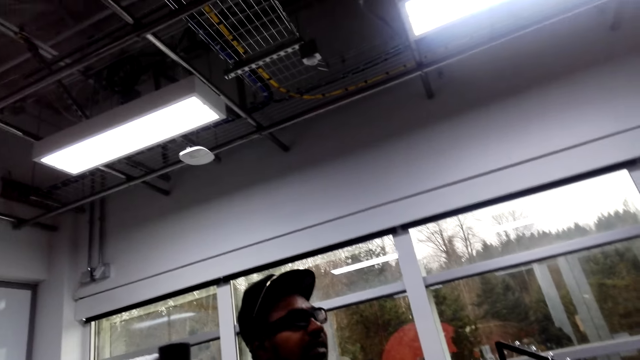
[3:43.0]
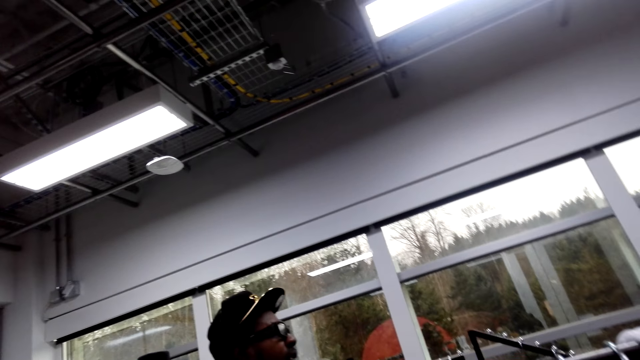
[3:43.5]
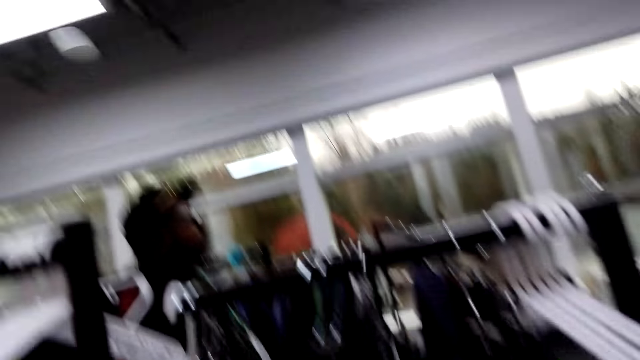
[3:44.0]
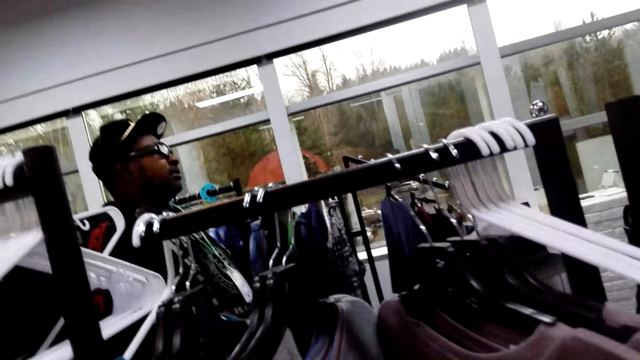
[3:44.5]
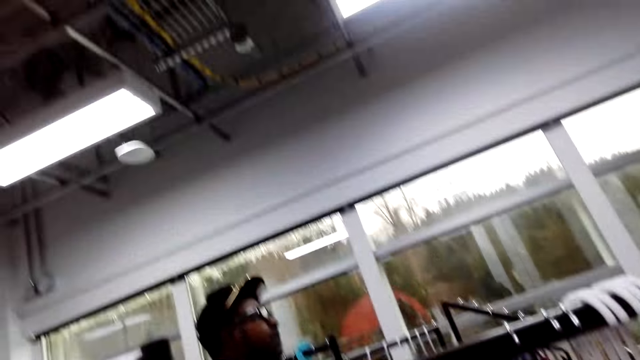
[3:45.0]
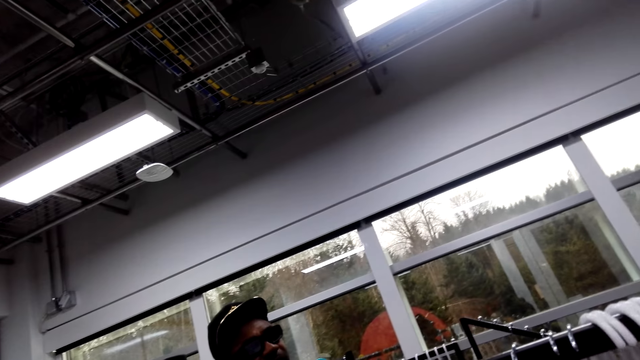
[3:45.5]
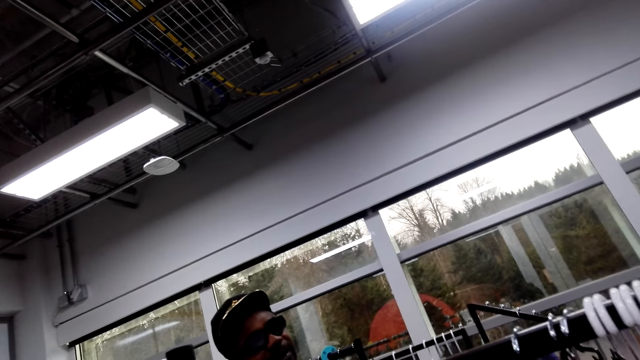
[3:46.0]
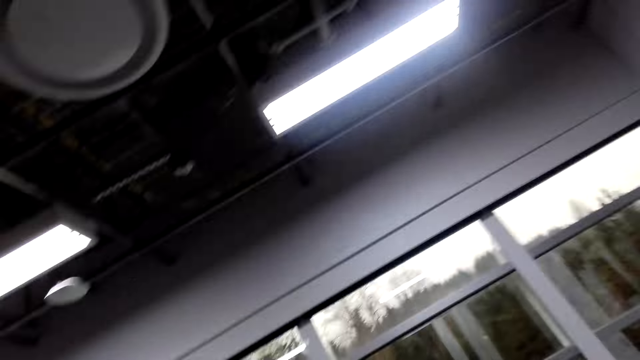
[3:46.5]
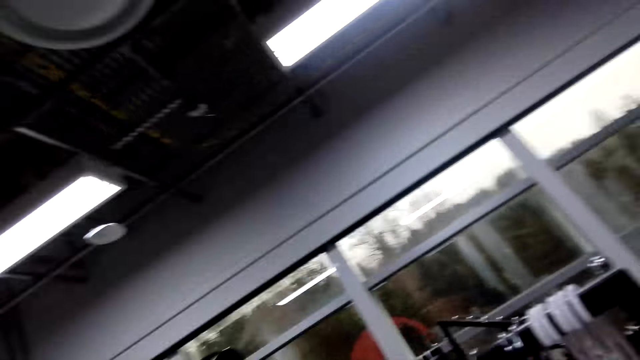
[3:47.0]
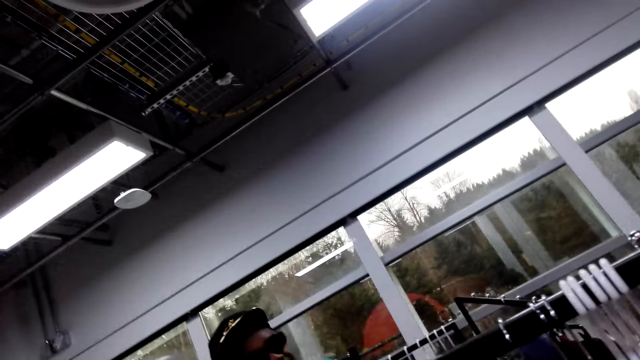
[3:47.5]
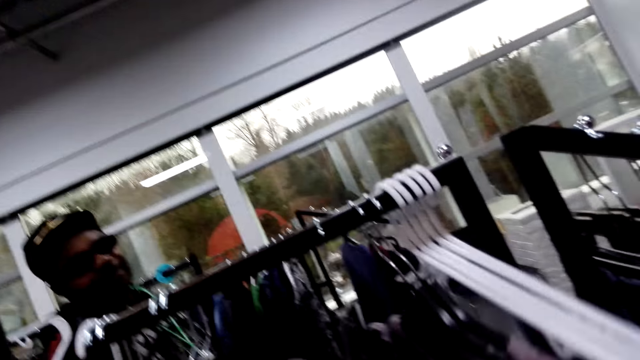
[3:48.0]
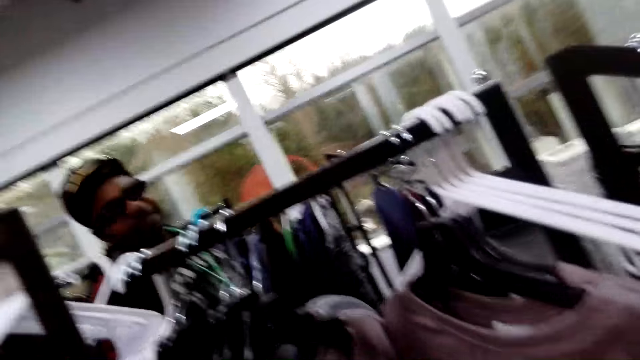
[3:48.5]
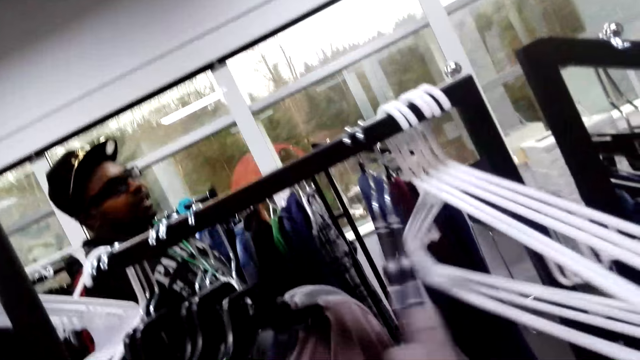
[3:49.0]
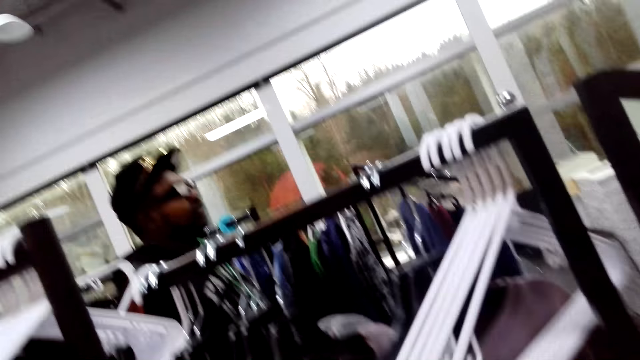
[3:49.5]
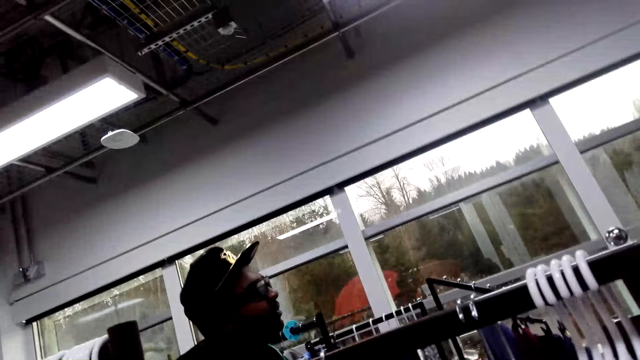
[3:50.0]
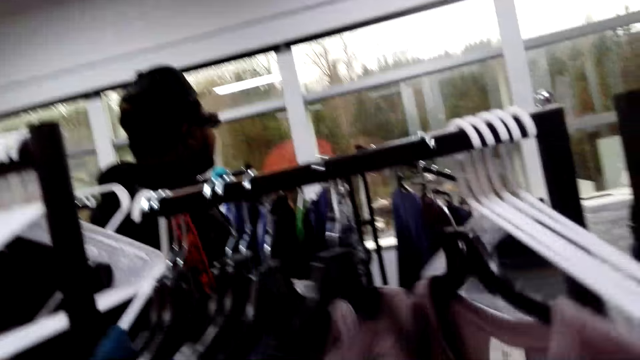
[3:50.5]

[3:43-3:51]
The camera wearer selects the shirts on the rack while conversing with a man and another man. They touch clothes. They touch the clothes again.

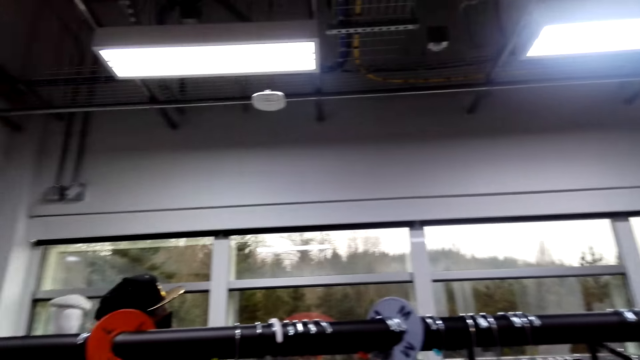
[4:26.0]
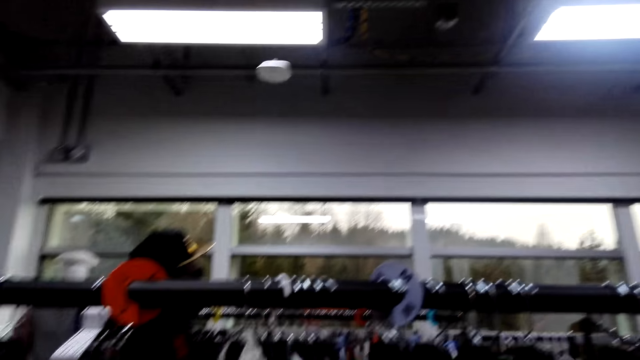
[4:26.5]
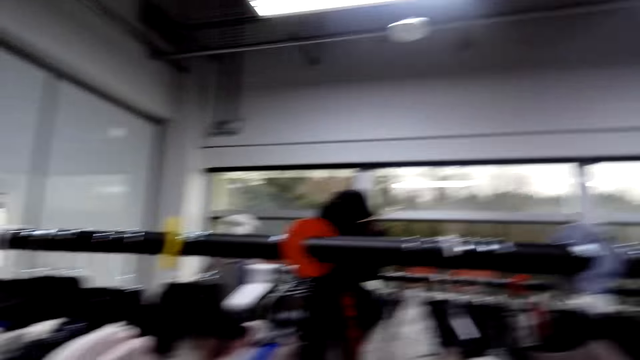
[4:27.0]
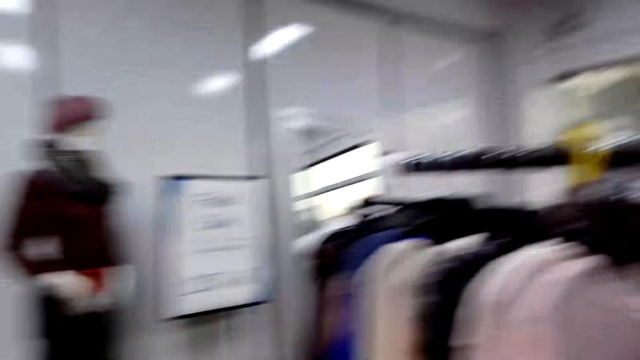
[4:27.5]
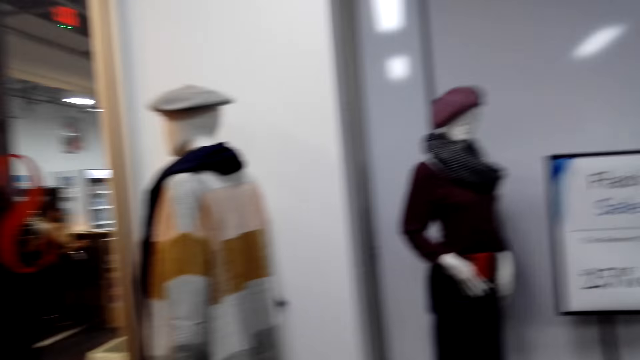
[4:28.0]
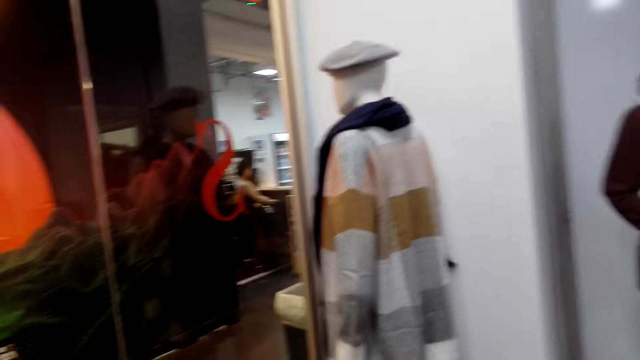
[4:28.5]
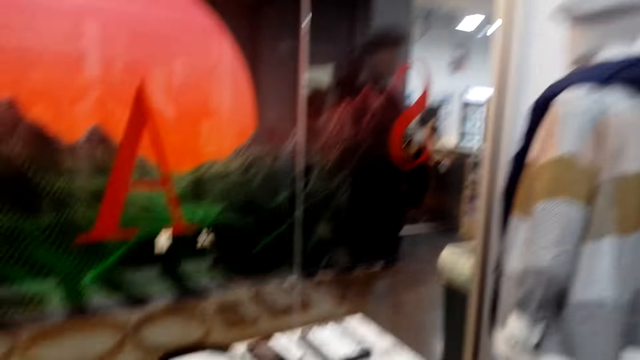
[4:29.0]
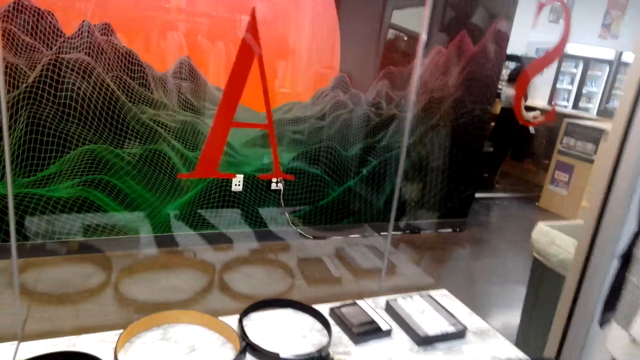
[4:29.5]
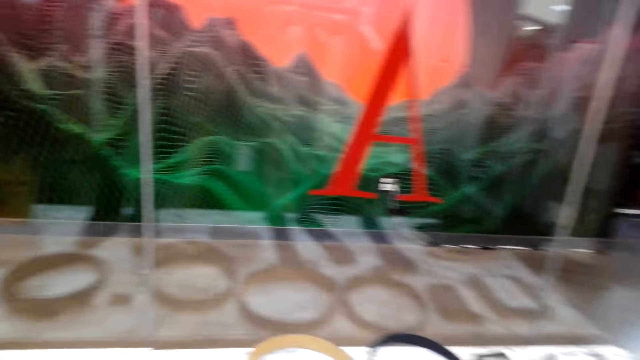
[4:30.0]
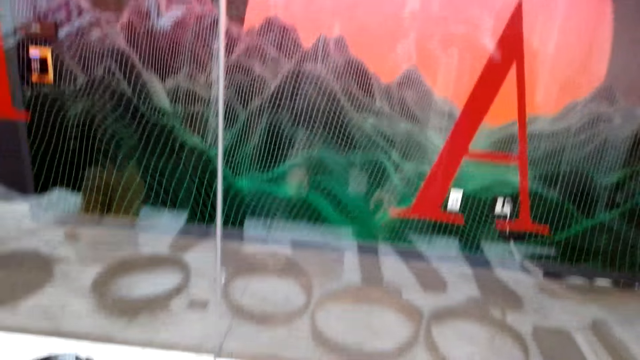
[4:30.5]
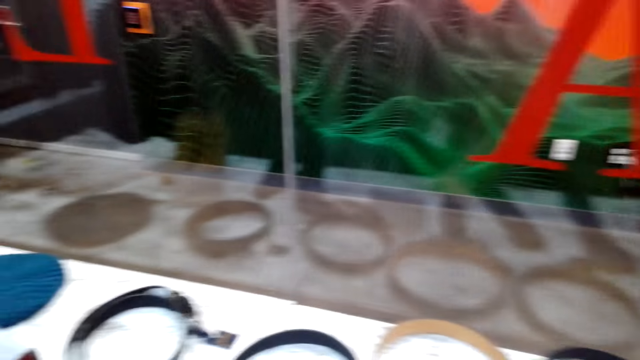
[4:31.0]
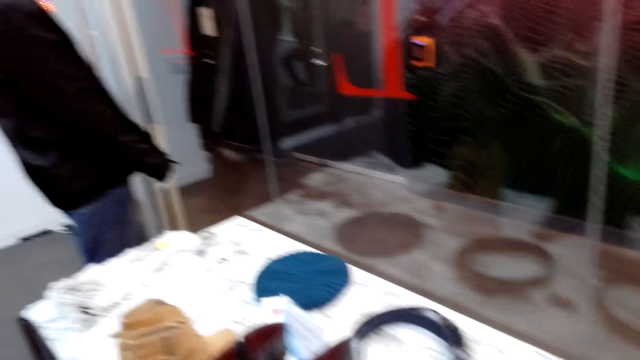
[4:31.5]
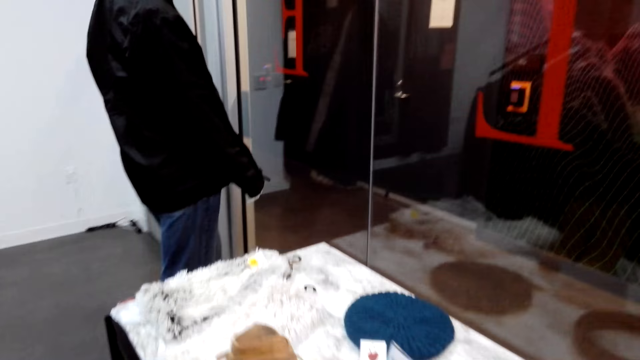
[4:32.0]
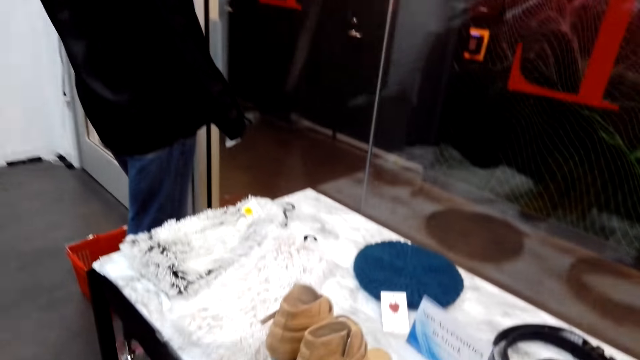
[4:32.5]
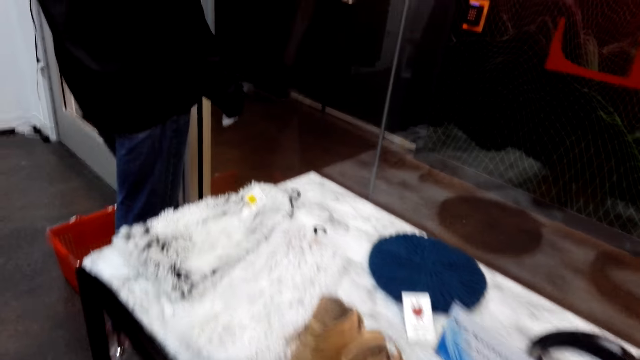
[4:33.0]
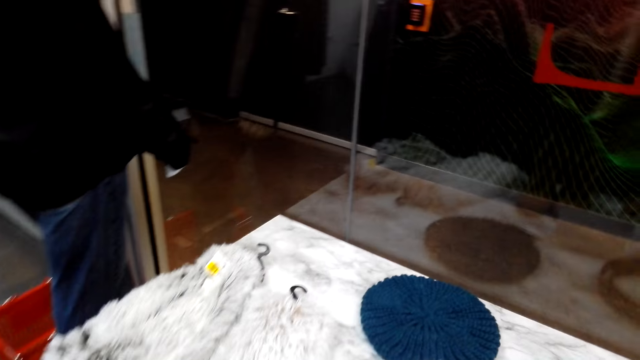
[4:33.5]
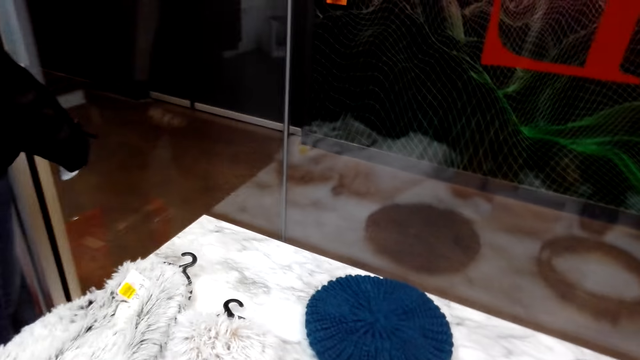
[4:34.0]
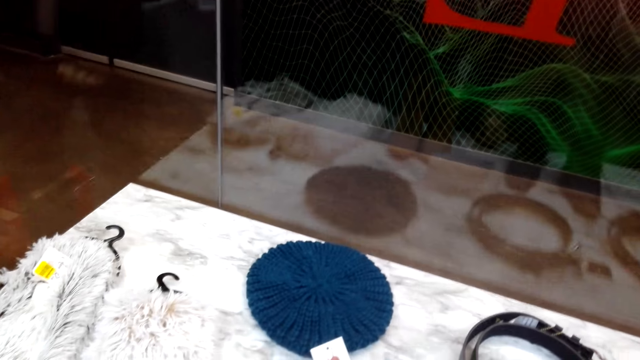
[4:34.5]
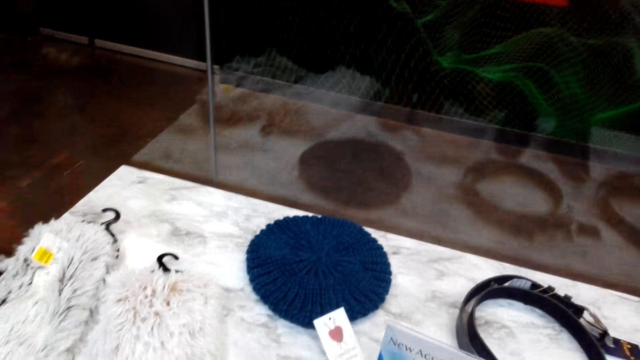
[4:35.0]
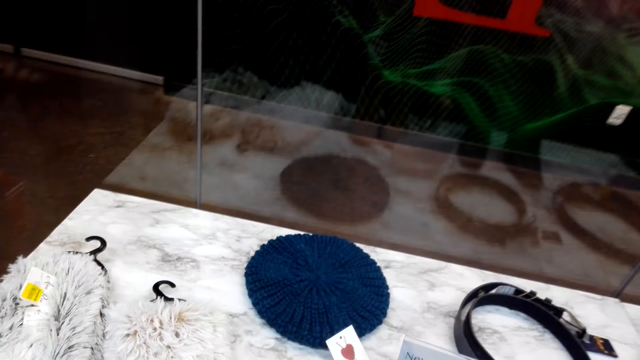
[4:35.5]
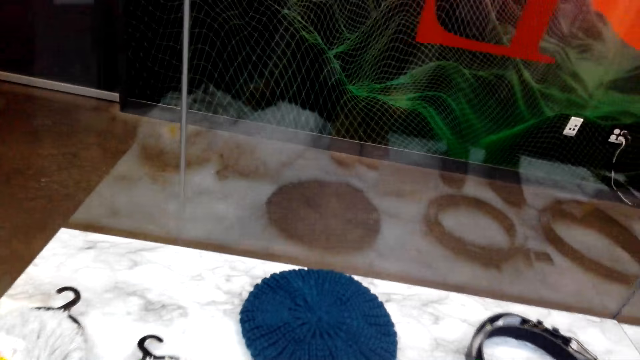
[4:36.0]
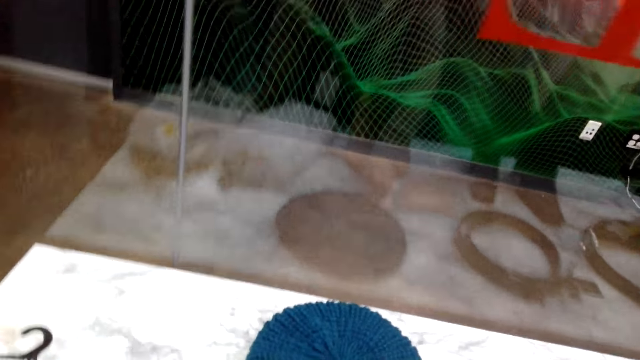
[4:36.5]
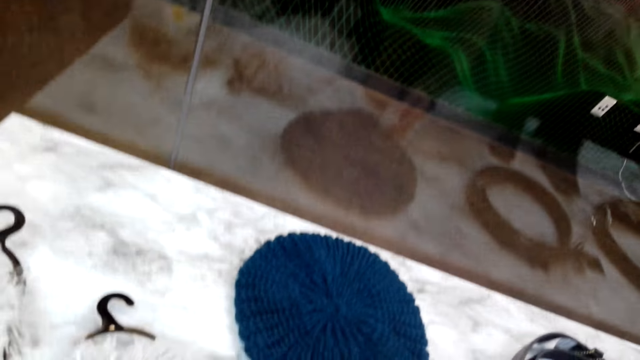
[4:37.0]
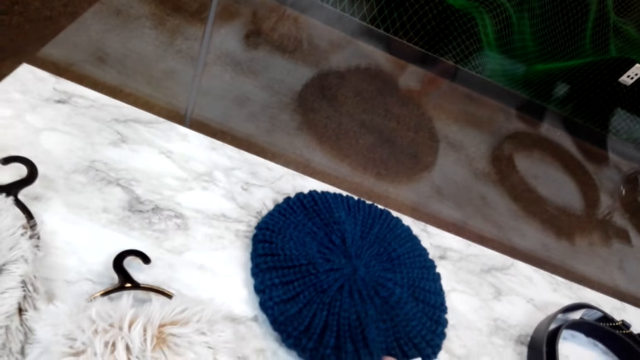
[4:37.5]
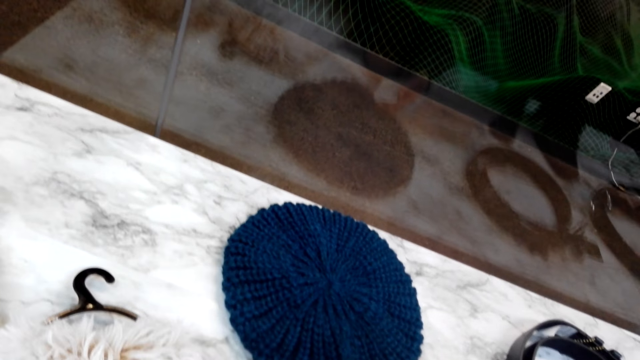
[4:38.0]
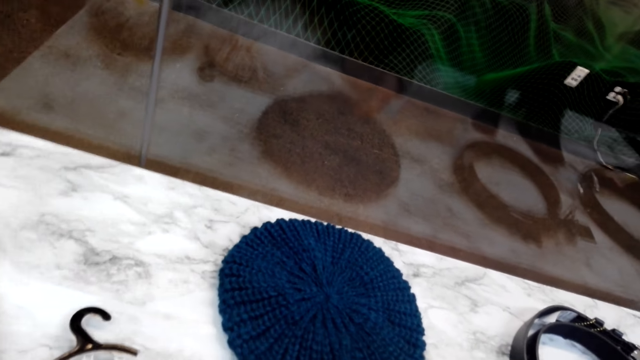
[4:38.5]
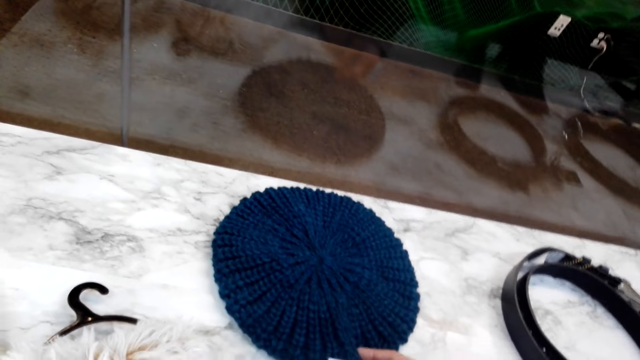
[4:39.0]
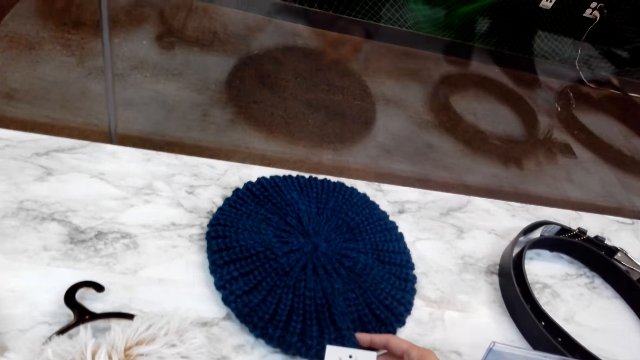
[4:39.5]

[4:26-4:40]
The camera wearer walks in the shop. They look around. They touch the cap.
